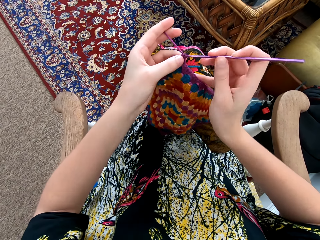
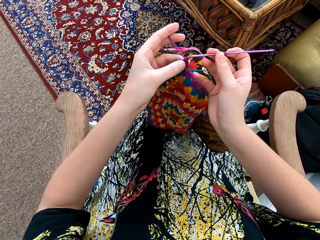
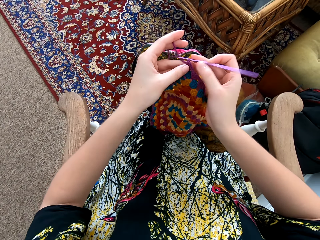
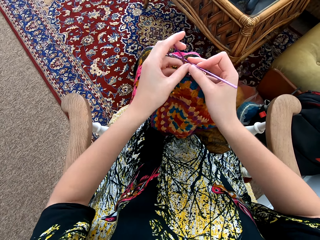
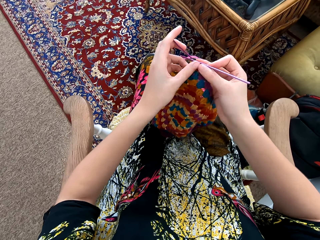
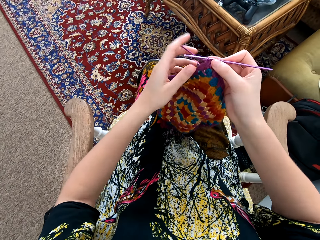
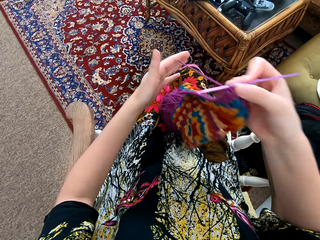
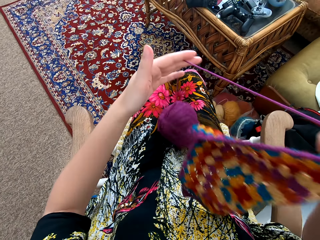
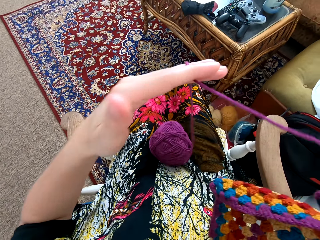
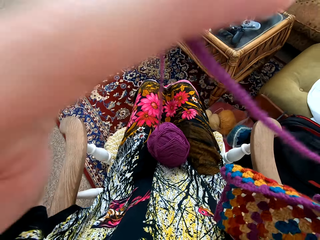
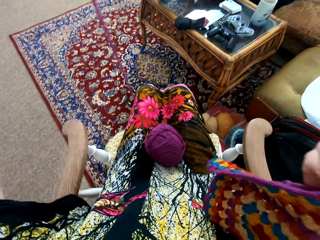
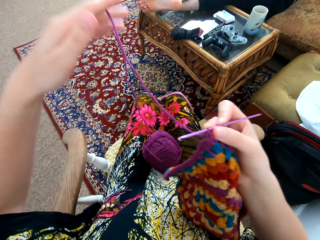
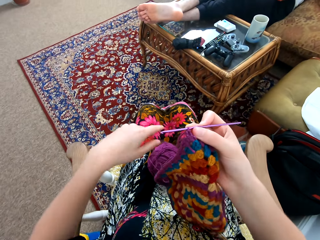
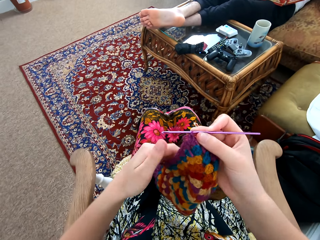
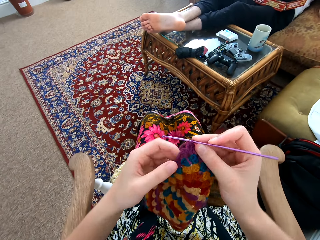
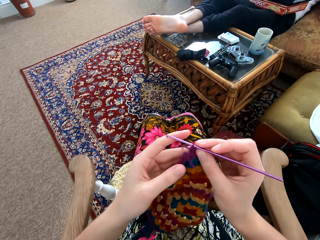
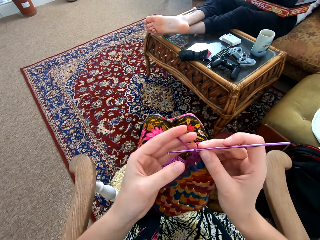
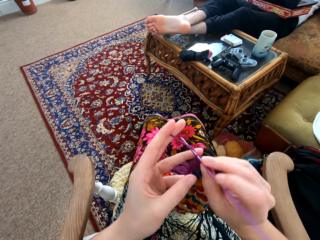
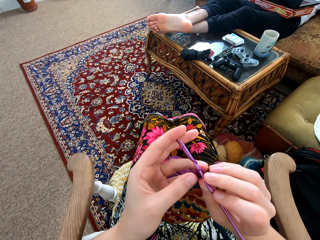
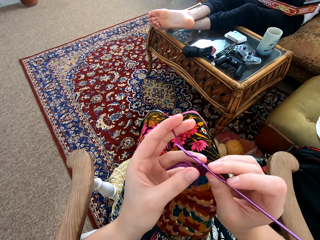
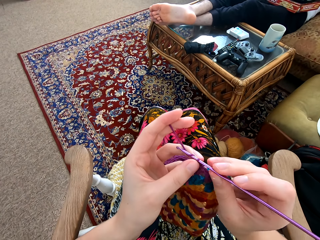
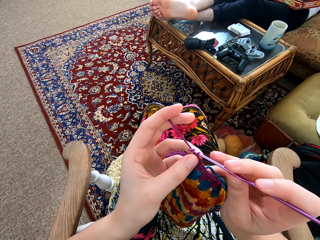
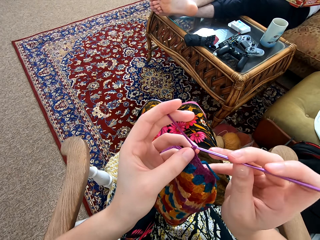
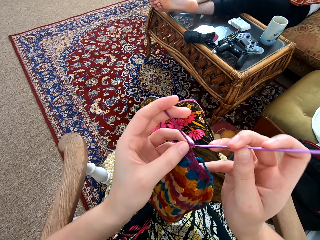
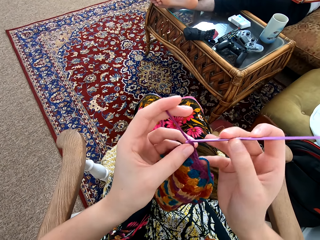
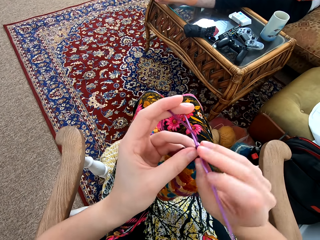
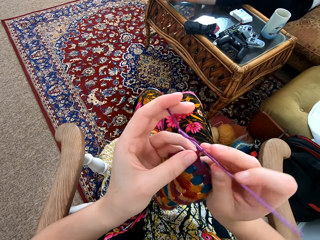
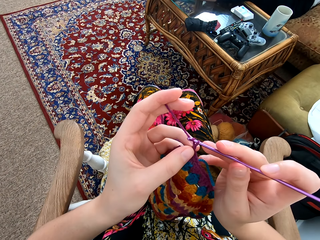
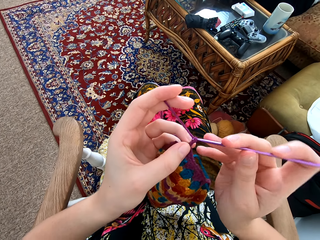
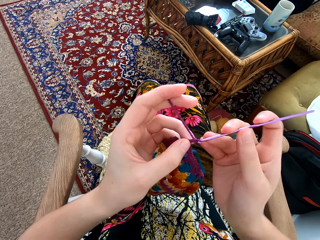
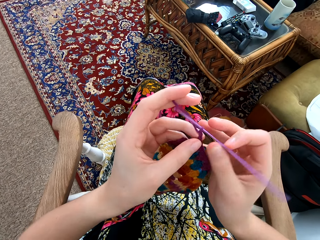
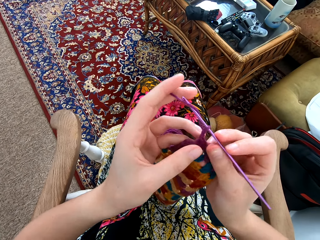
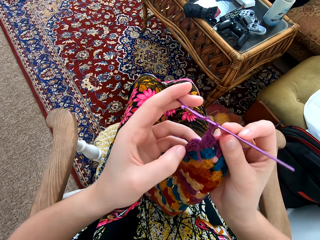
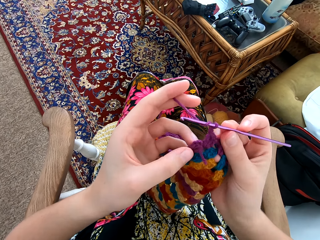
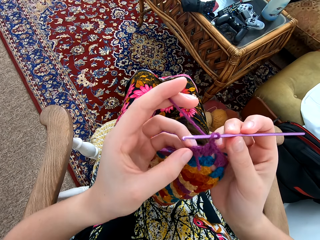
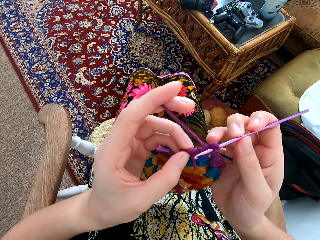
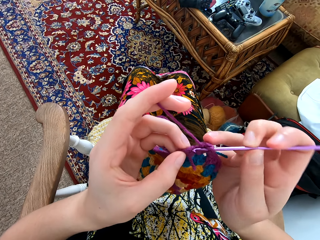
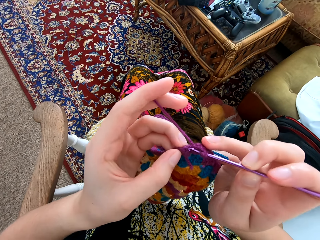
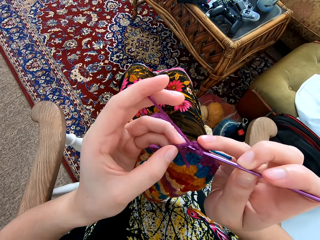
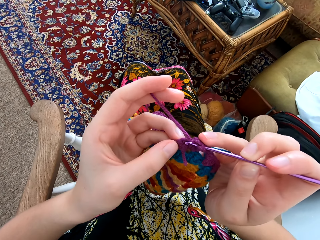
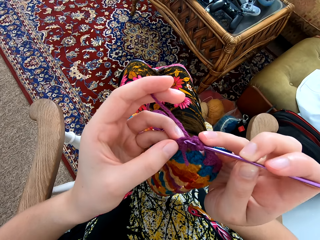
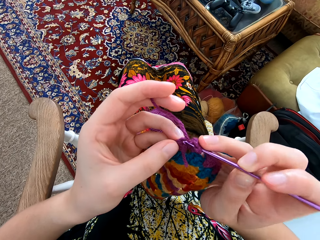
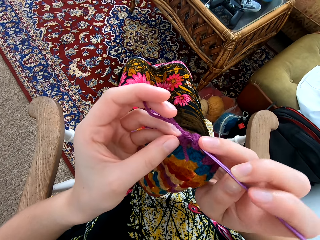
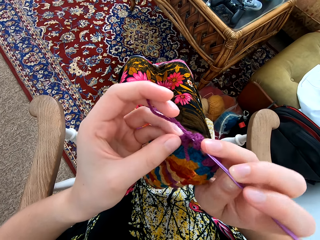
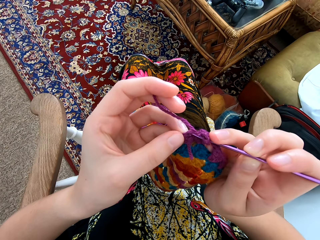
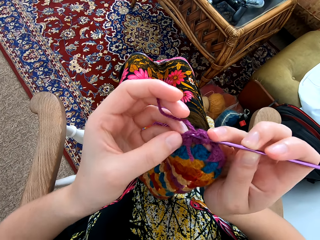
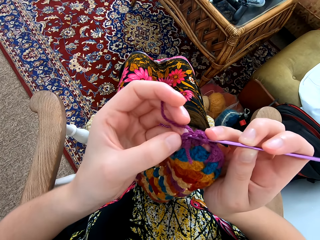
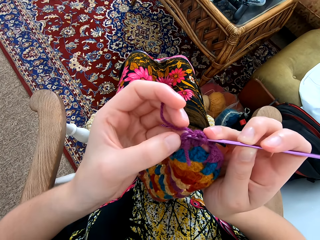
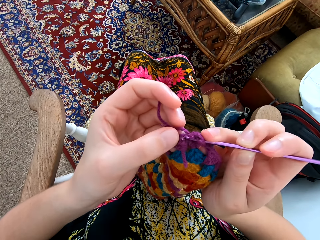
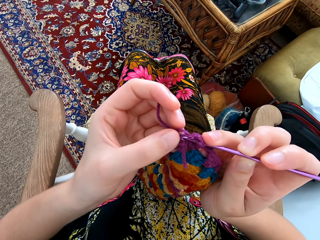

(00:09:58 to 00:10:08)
The camera wearer pulls the thread. They spread the weaving thread. They knit patterns with a needle. They interlock a loop of thread with a crochet hook.

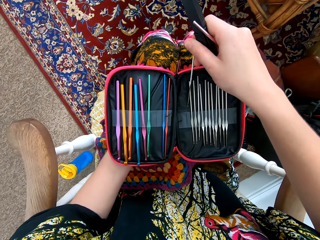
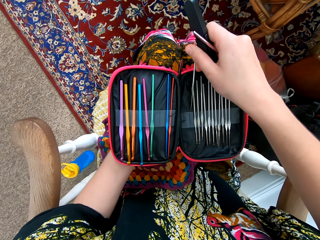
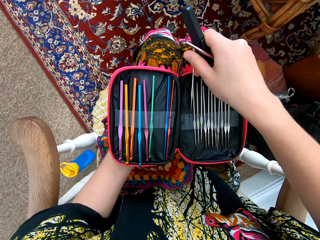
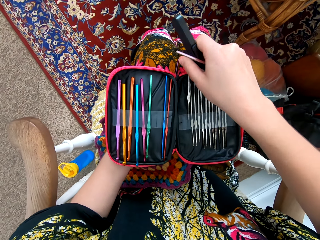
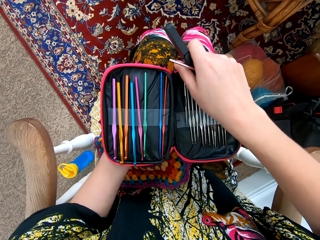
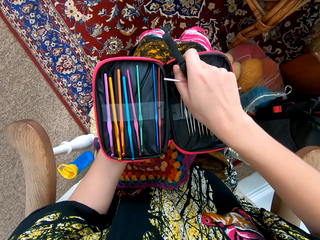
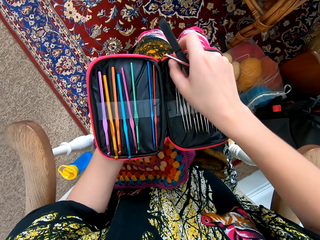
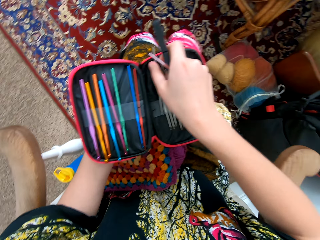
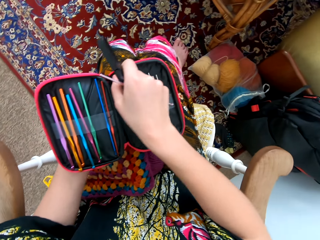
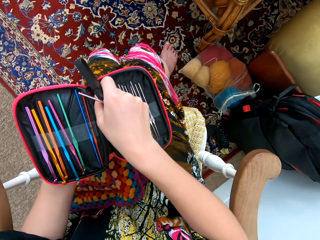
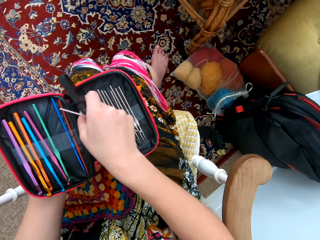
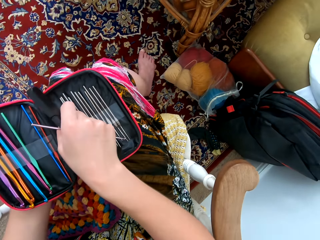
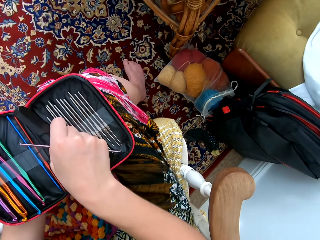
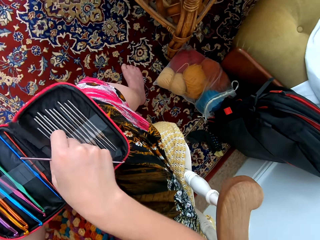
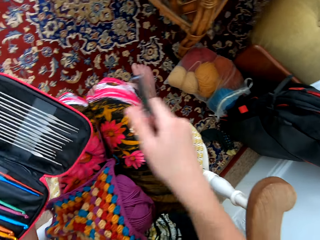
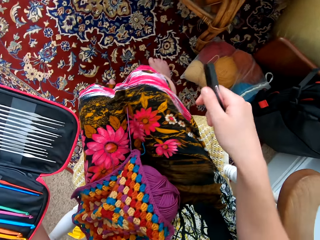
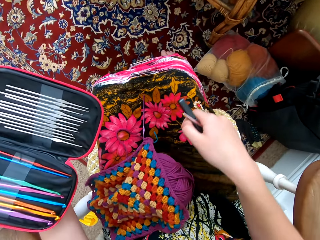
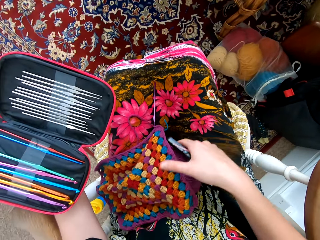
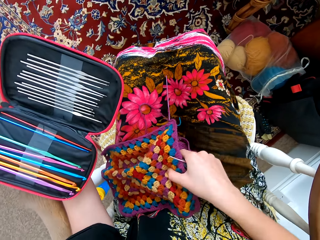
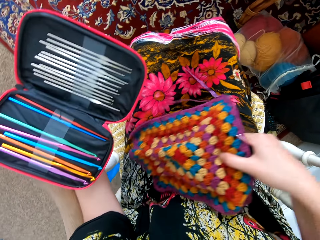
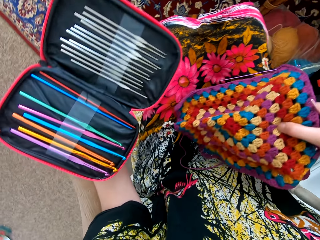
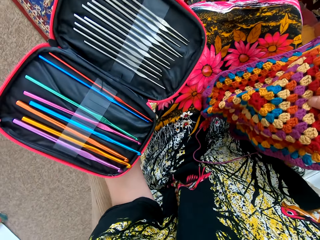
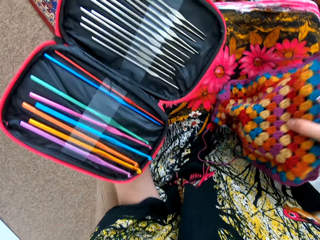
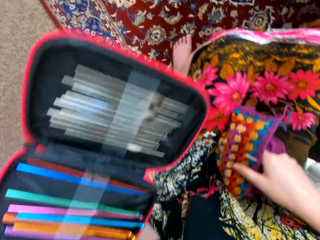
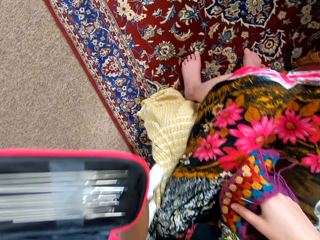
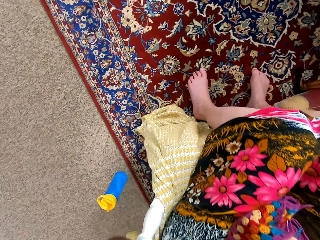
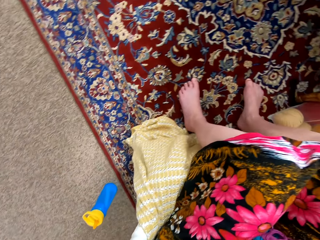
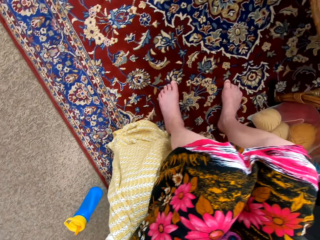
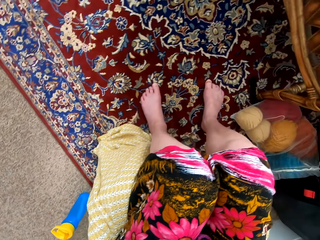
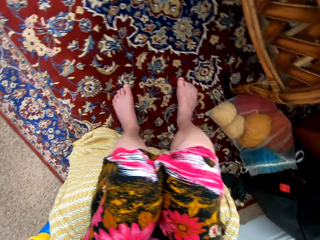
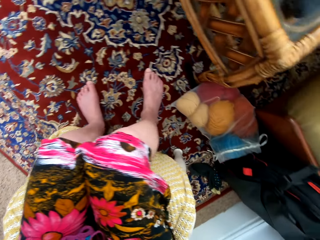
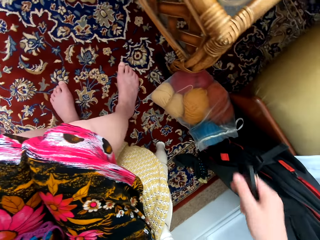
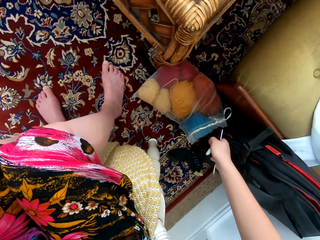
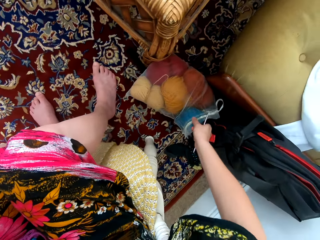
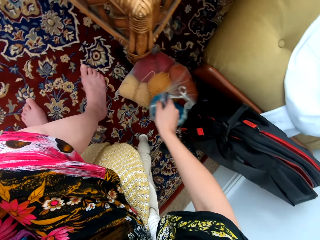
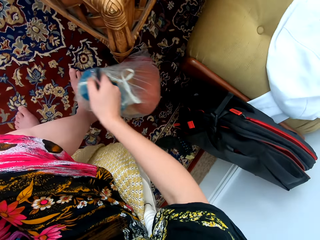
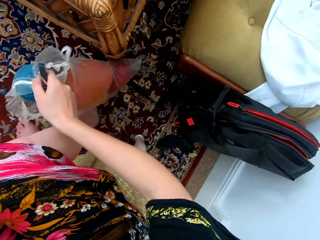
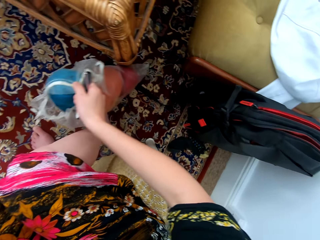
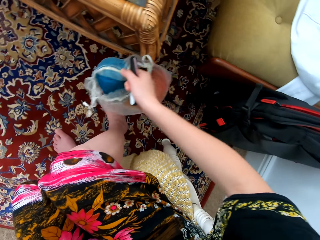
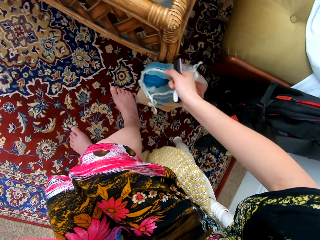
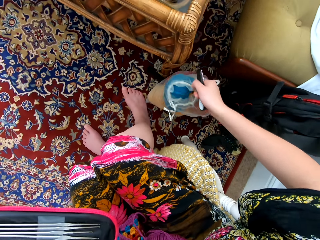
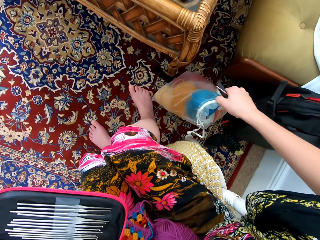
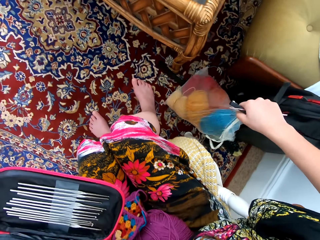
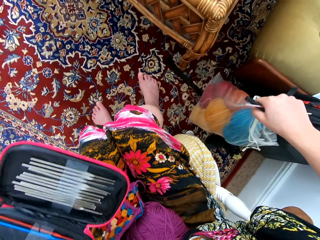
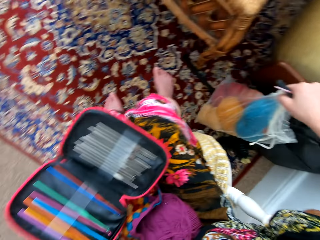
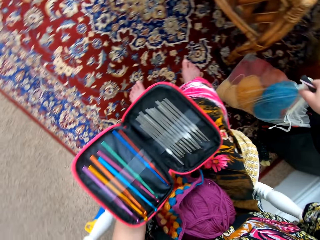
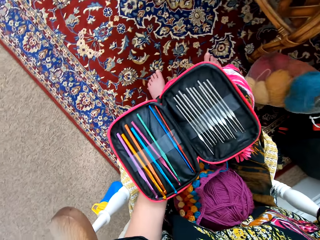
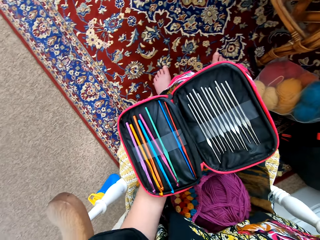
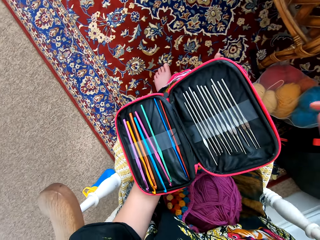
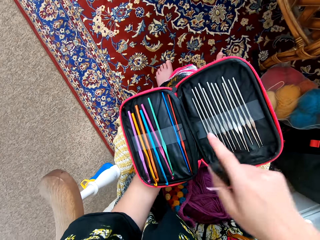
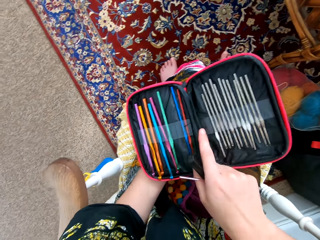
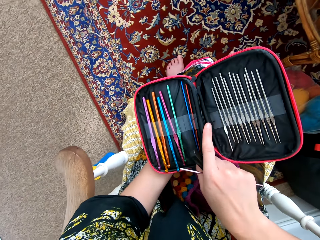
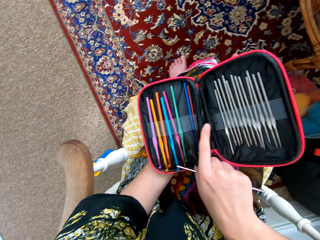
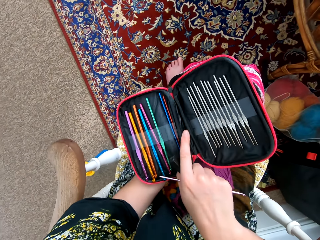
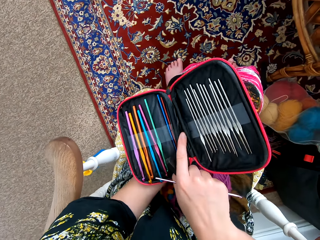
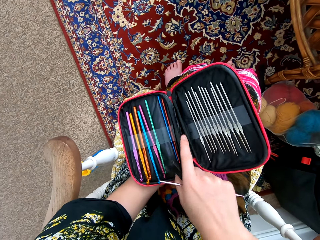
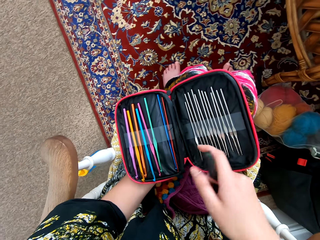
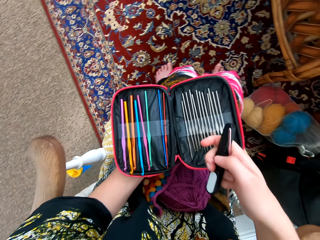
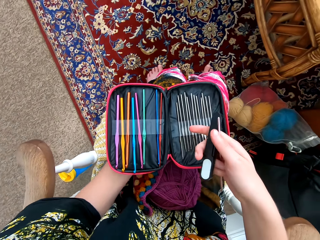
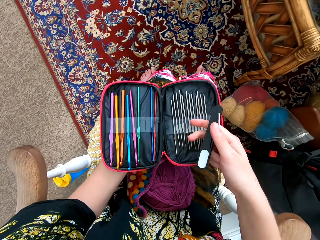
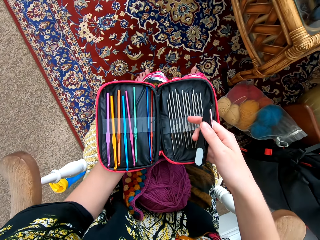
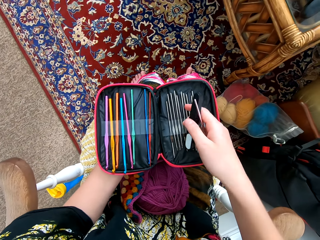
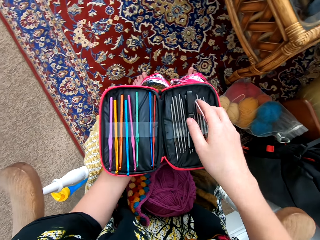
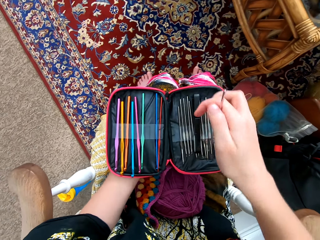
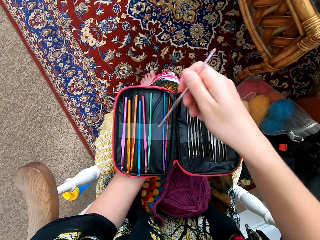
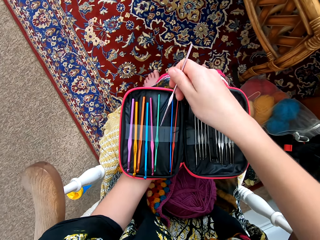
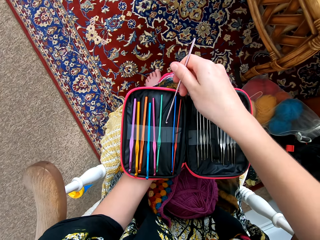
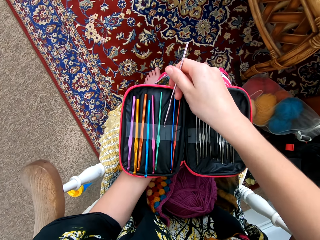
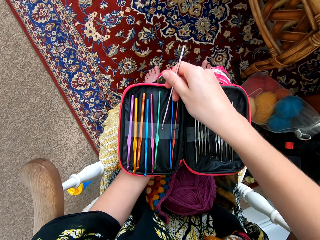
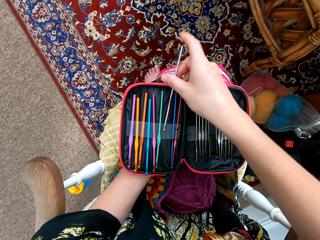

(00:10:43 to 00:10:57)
The camera wearer returns the needle or crochet into the handbag. She takes the garment. She holds the knitting thread on her hand. She puts down the garment. She puts the weaving thread down on the floor. She puts aside the polythene bag. She moves the weaving thread with her hand. She puts down the polythene bag. She looks at the crochets in the bag. She puts the knitting scissors in the handbag.
